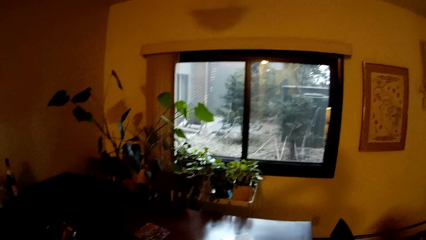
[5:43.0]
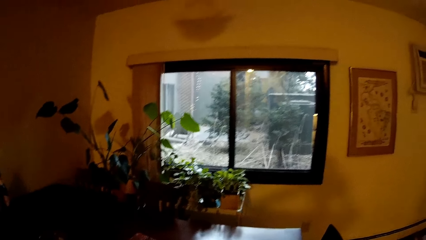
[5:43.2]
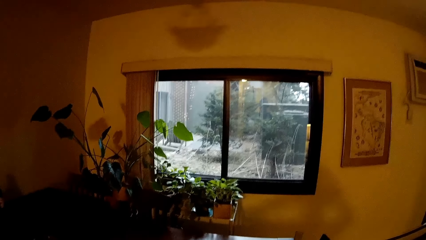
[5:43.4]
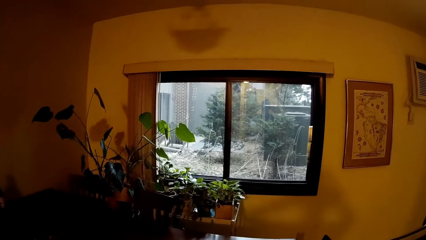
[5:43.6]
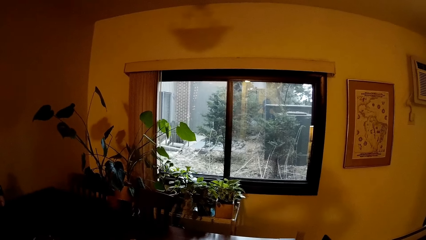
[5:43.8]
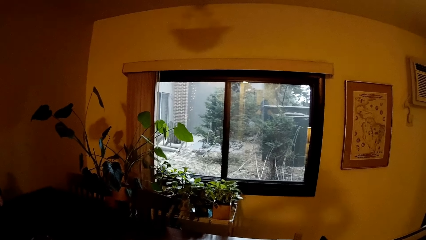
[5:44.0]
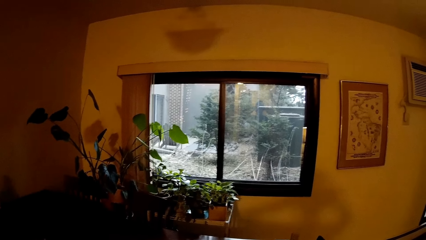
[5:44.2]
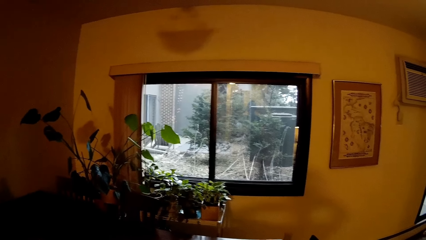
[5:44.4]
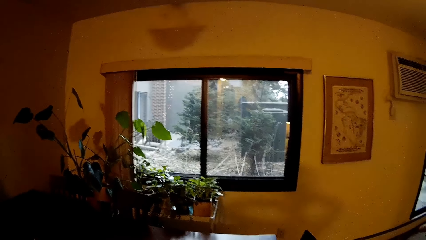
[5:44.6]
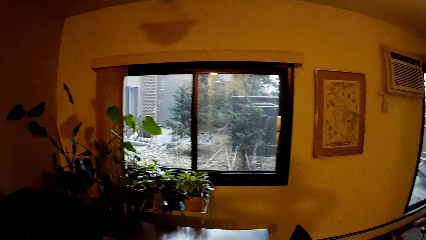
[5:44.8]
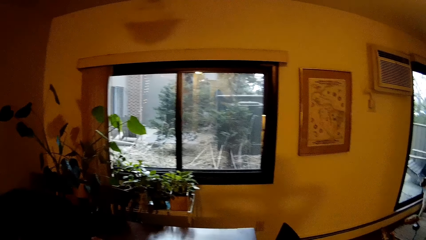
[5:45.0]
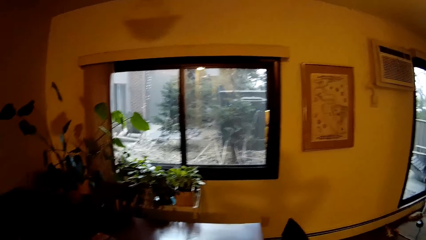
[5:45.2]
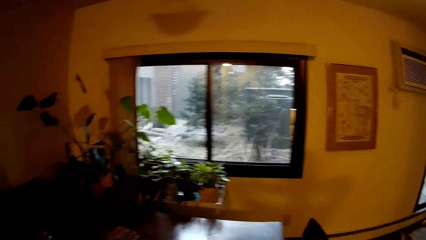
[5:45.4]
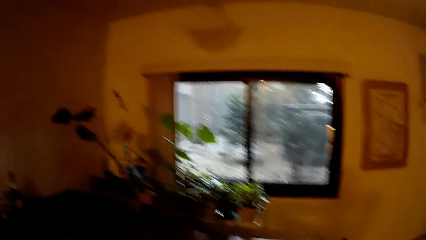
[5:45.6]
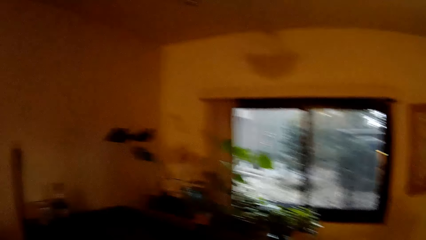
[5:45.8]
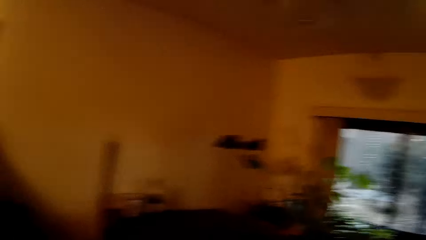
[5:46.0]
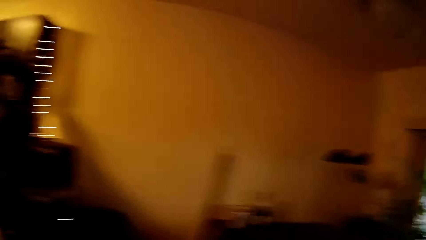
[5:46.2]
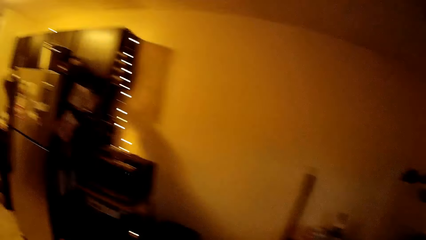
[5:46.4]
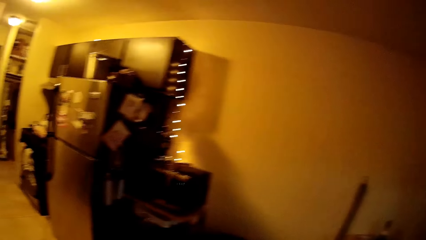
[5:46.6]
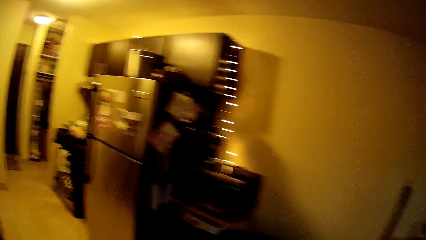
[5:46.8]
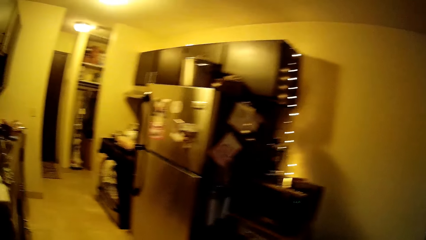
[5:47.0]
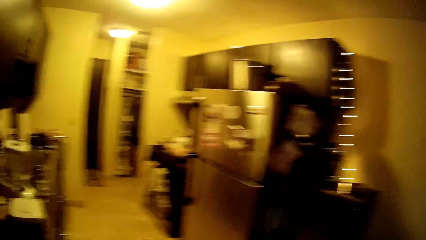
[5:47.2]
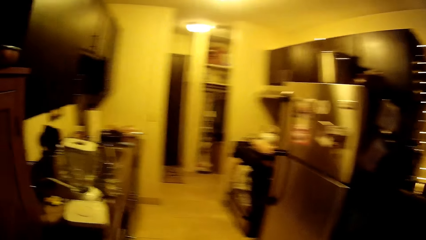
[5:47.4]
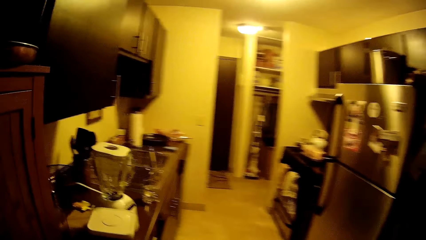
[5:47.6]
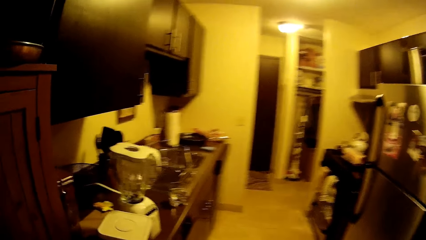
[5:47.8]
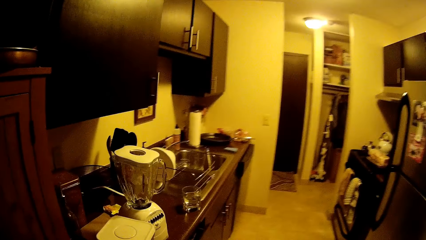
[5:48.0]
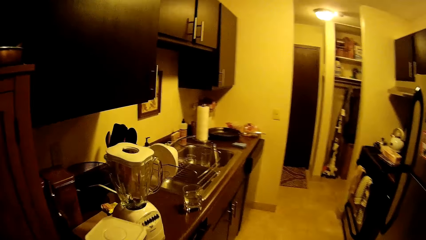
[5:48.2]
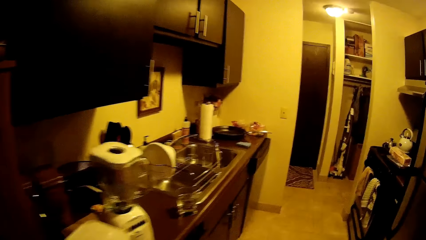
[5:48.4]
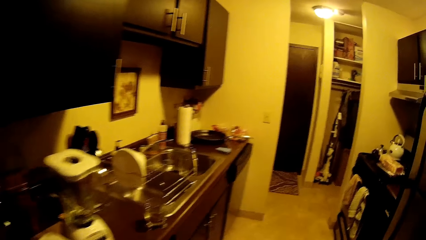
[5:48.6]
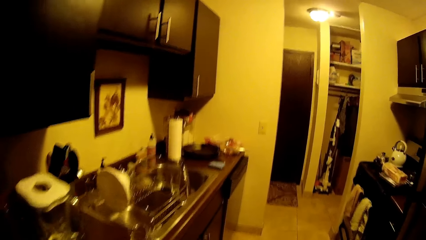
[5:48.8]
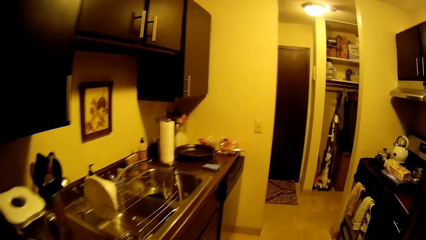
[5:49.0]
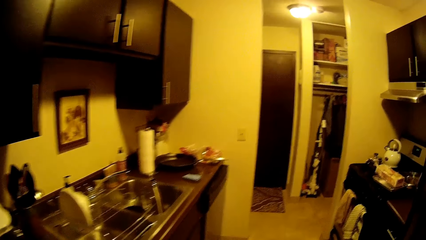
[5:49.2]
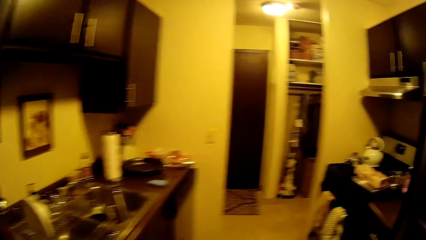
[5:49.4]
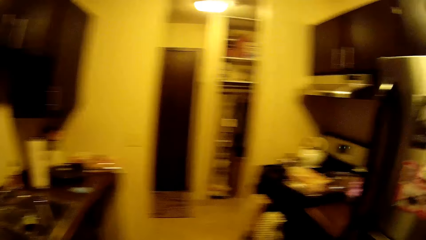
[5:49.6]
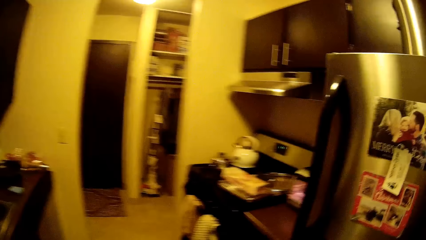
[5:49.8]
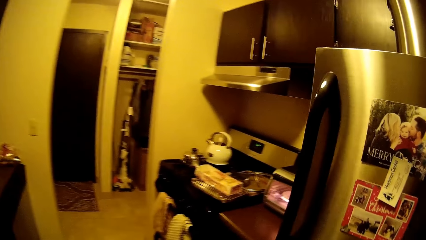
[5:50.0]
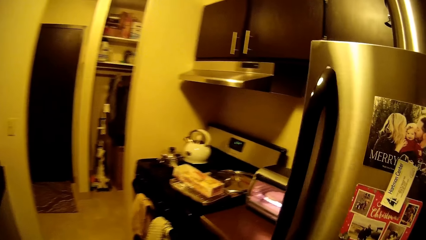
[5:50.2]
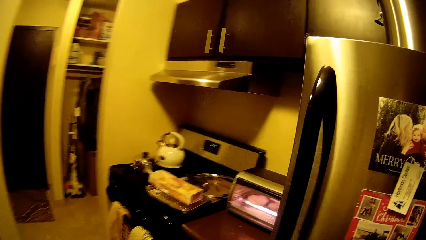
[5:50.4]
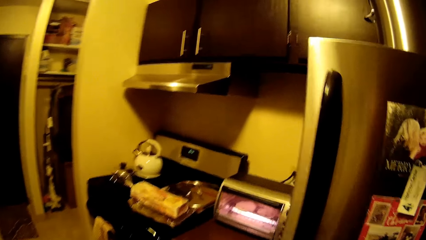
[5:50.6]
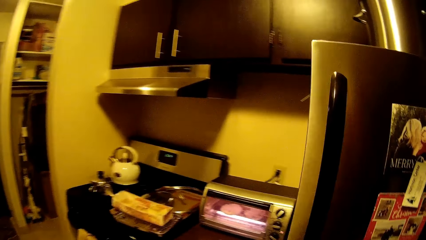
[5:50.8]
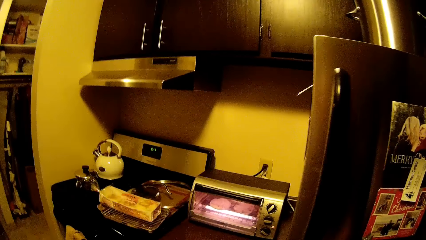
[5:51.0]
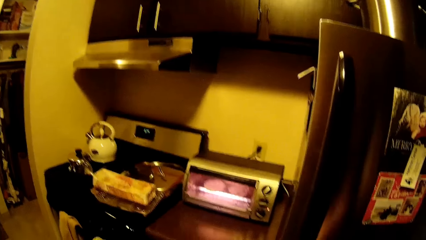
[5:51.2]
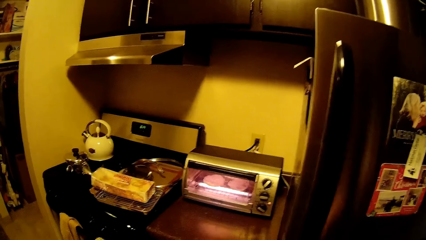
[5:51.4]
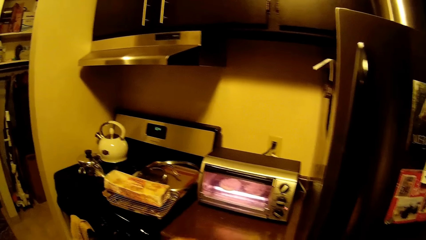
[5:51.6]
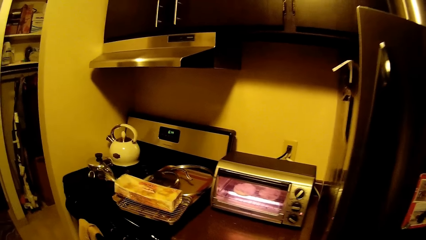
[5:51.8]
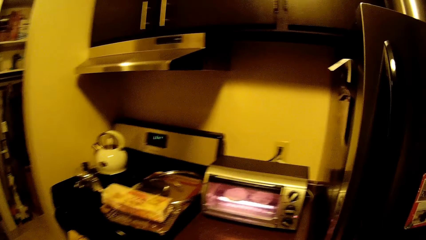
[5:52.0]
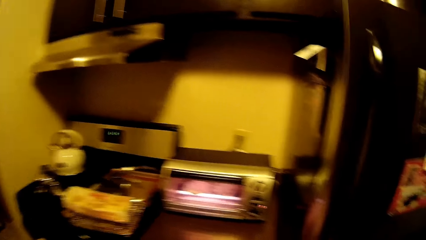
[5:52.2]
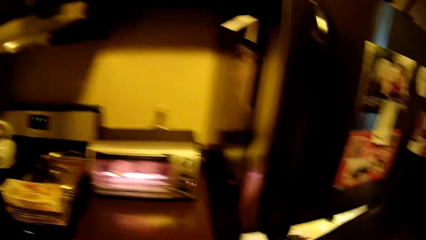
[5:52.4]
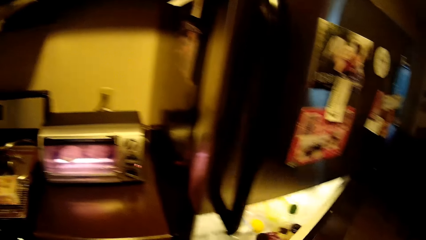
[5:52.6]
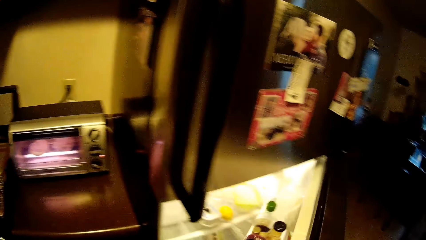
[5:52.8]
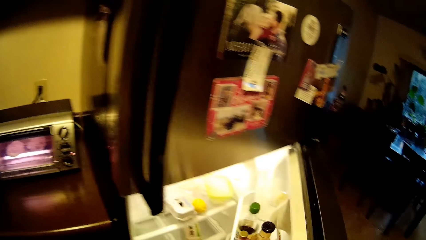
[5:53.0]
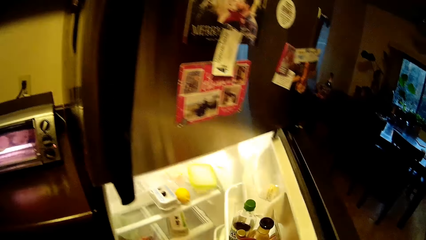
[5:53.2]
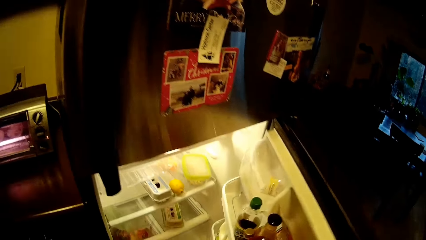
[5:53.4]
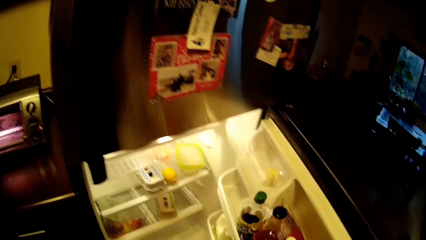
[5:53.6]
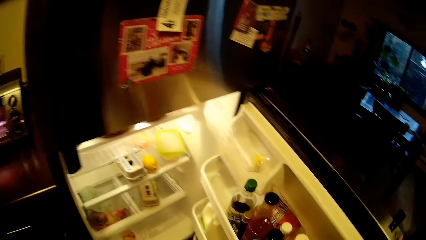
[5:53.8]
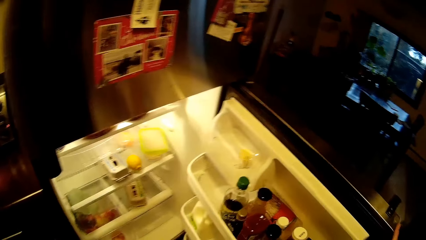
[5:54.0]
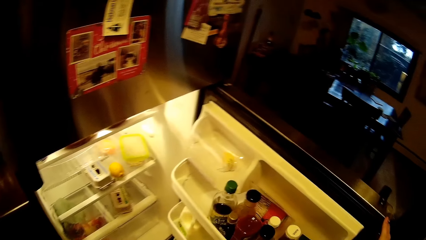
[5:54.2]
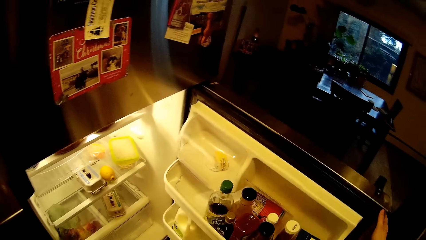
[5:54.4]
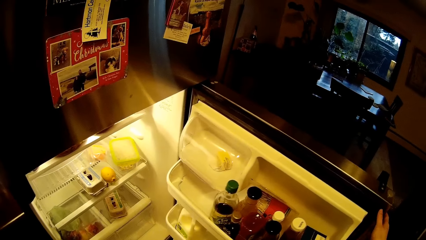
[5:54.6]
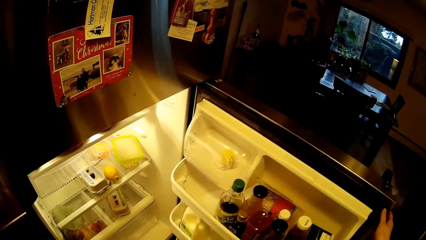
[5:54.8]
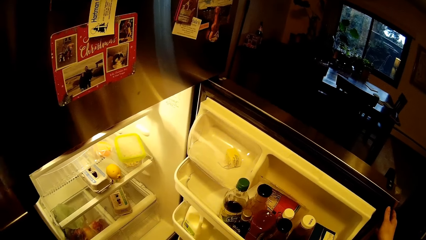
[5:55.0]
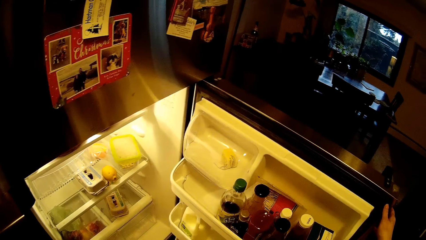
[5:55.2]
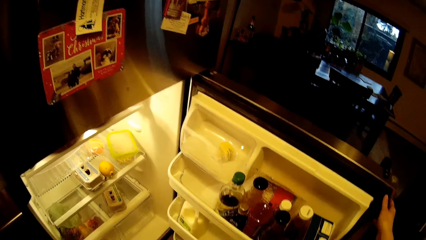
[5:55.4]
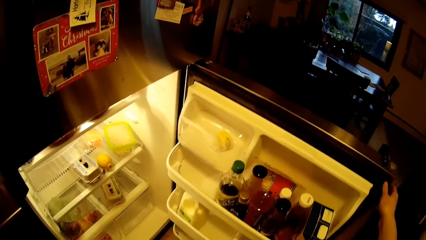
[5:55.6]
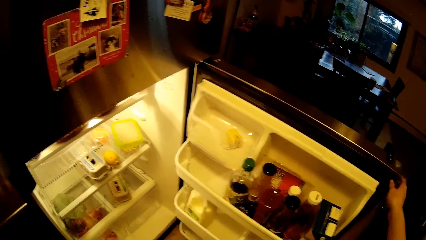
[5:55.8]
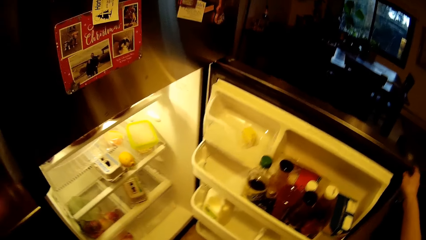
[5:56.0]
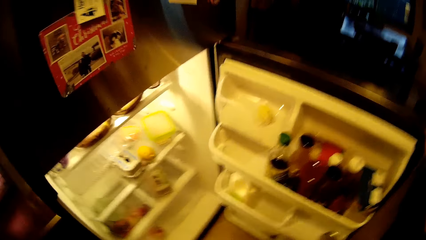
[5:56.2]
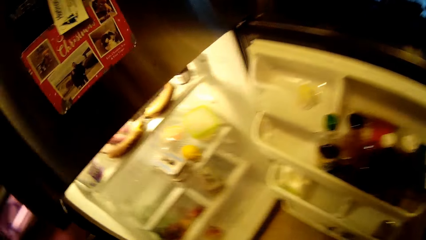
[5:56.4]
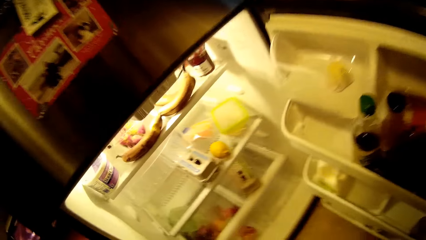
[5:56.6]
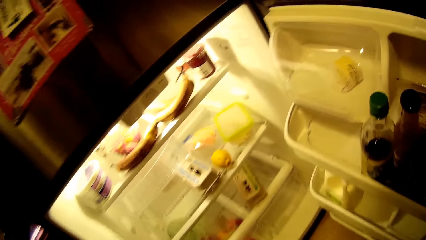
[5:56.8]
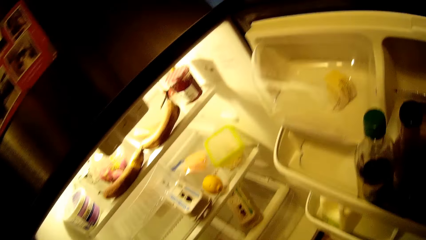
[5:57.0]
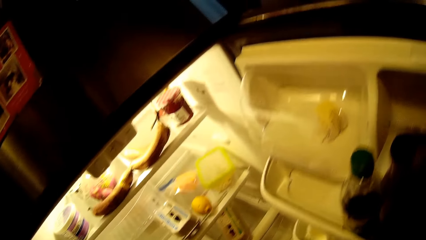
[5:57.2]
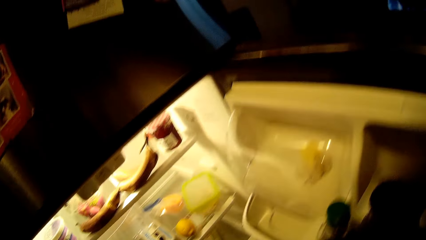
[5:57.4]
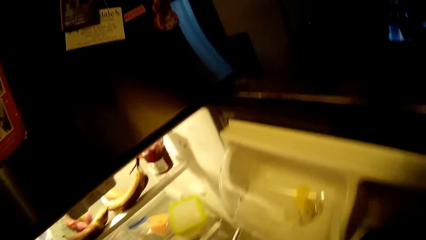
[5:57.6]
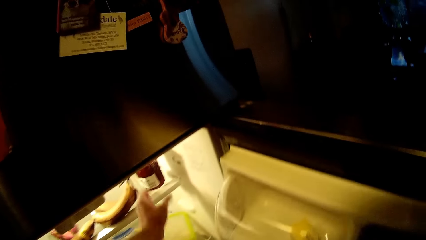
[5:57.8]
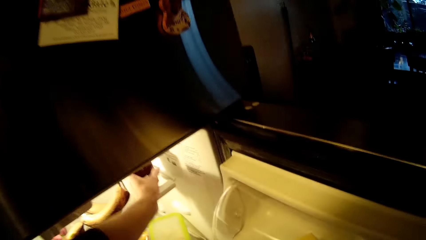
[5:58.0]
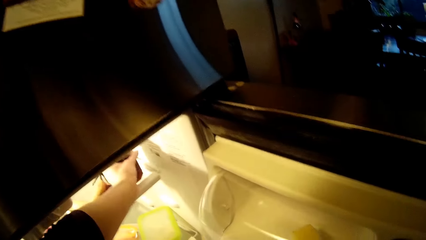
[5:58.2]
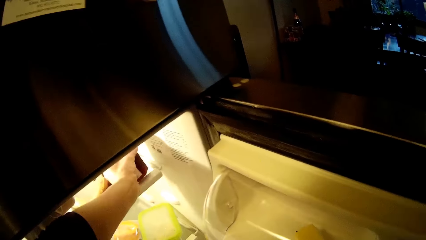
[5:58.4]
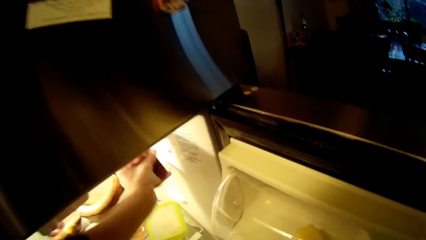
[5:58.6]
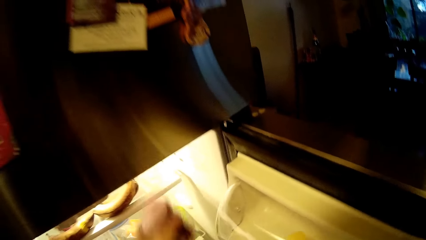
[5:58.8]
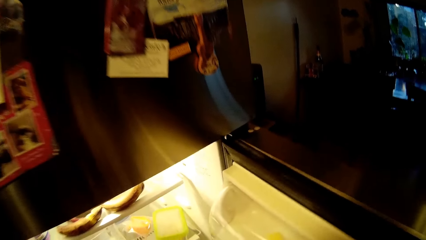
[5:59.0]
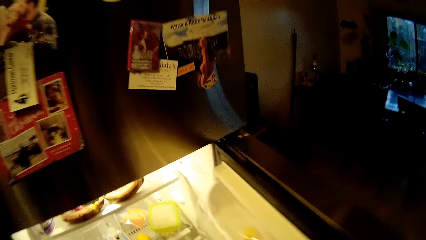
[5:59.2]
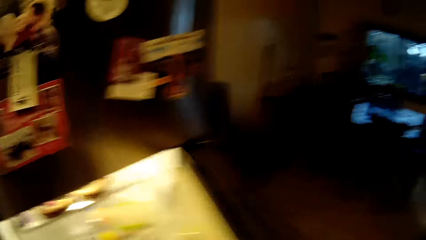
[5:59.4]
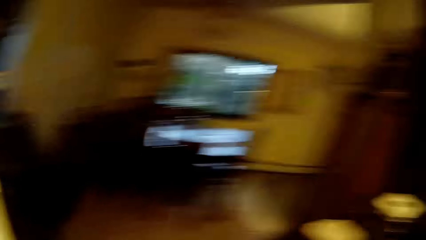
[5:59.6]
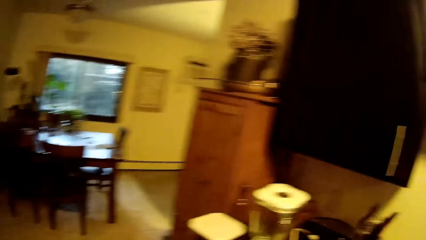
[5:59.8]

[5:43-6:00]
The camera wearer walks around a room. He walks towards a refrigerator in the kitchen. He opens the refrigerator with his right hand. He looks inside the refrigerator. He takes out a jar of jam from the refrigerator with his left hand.
